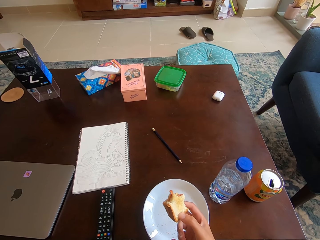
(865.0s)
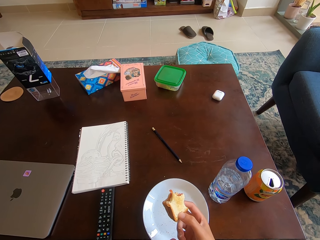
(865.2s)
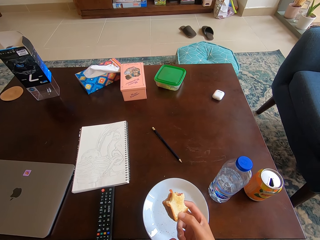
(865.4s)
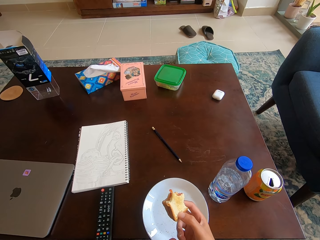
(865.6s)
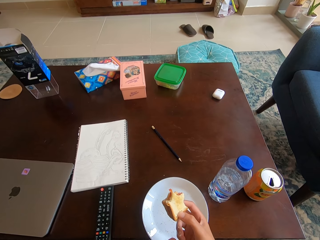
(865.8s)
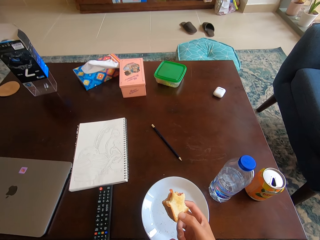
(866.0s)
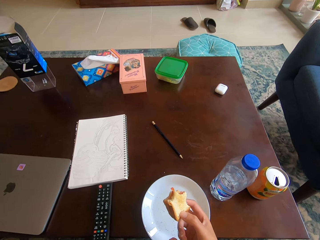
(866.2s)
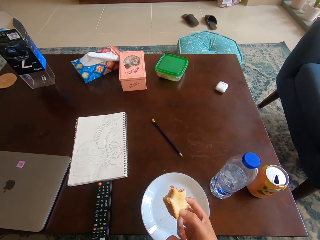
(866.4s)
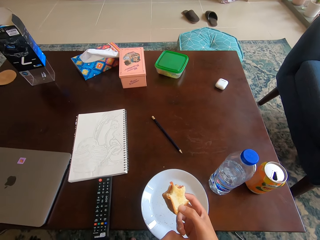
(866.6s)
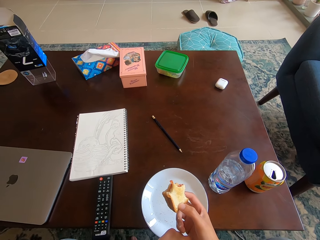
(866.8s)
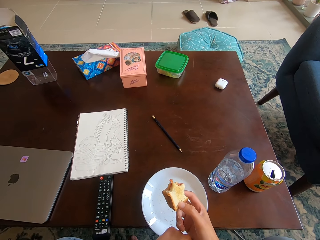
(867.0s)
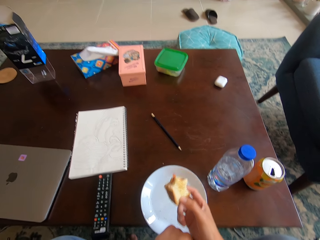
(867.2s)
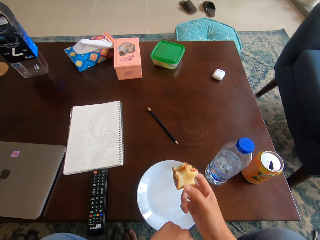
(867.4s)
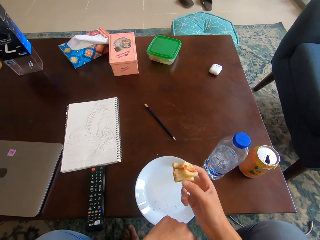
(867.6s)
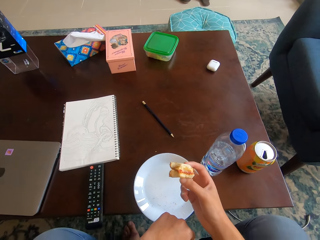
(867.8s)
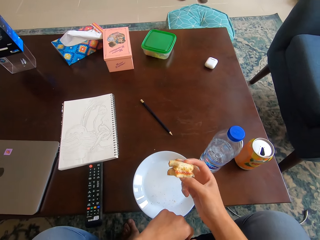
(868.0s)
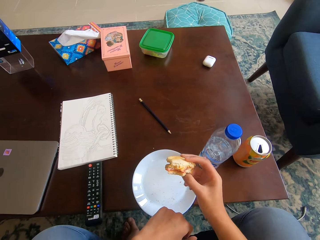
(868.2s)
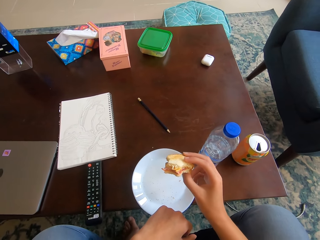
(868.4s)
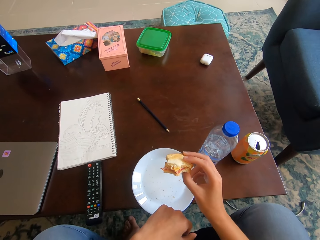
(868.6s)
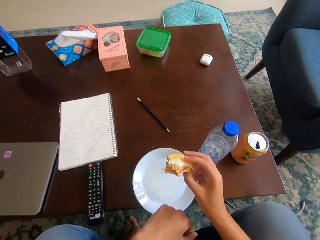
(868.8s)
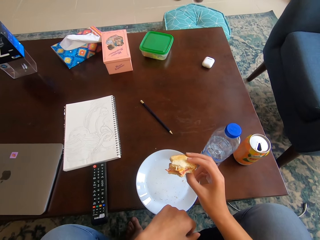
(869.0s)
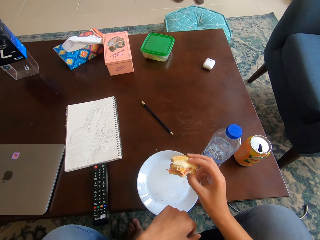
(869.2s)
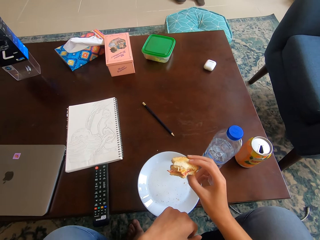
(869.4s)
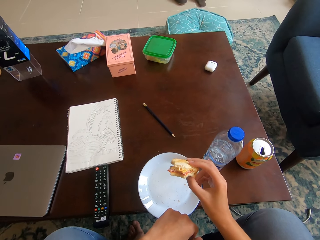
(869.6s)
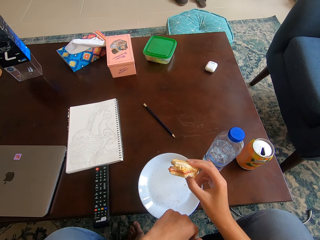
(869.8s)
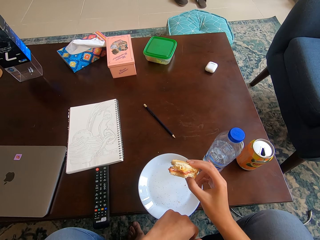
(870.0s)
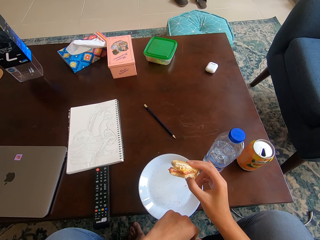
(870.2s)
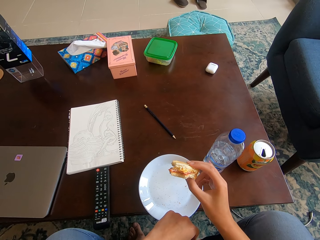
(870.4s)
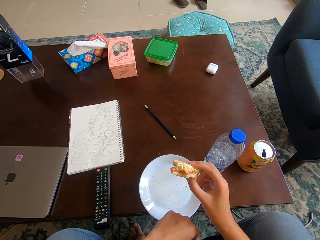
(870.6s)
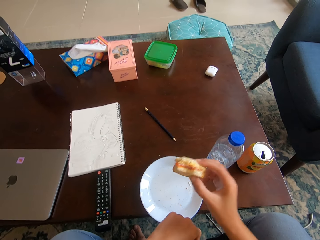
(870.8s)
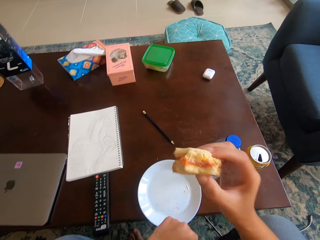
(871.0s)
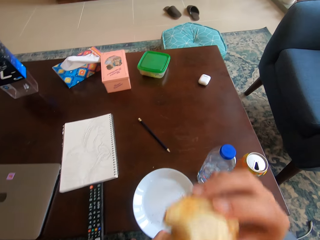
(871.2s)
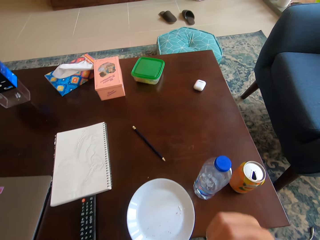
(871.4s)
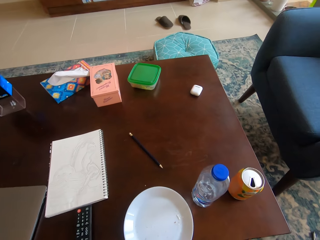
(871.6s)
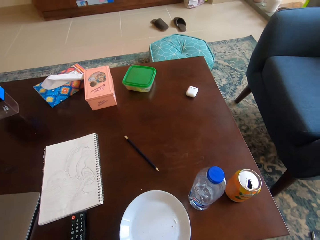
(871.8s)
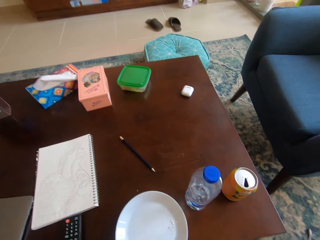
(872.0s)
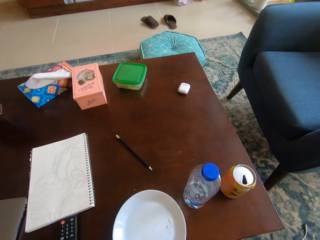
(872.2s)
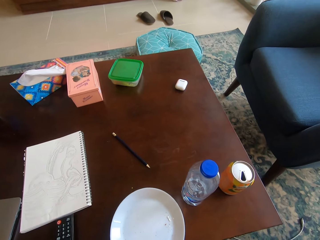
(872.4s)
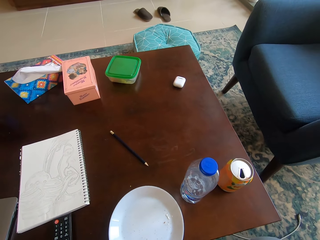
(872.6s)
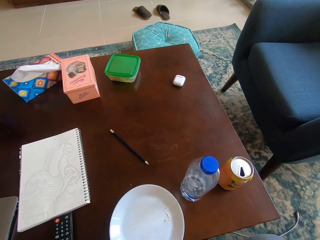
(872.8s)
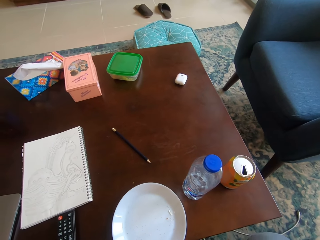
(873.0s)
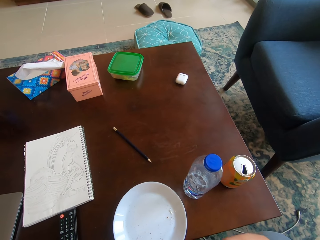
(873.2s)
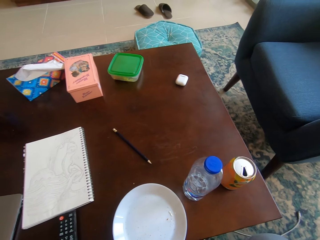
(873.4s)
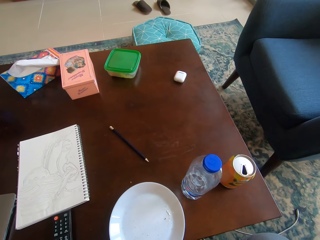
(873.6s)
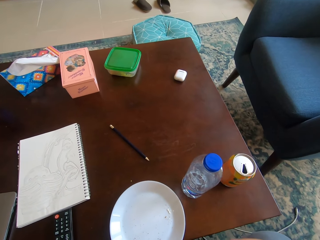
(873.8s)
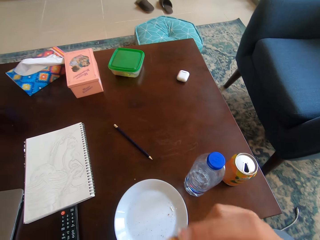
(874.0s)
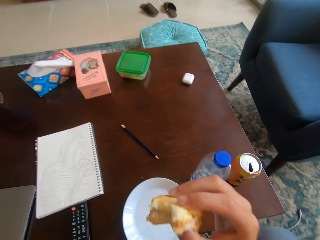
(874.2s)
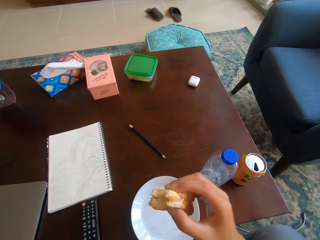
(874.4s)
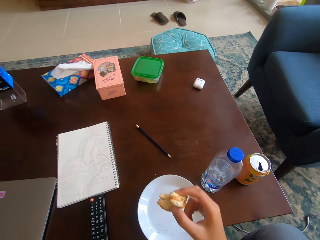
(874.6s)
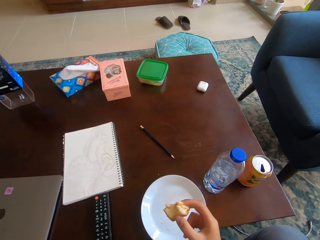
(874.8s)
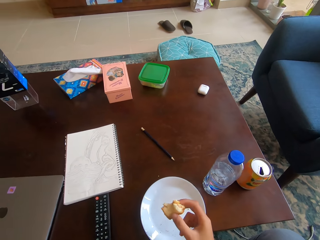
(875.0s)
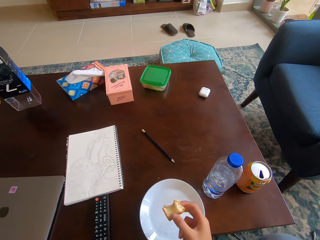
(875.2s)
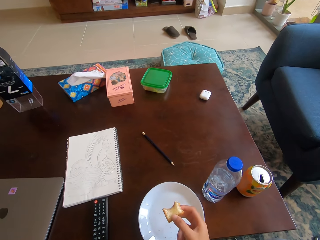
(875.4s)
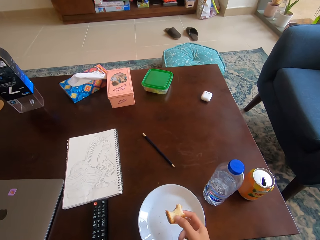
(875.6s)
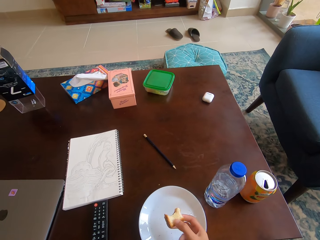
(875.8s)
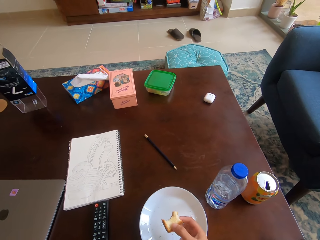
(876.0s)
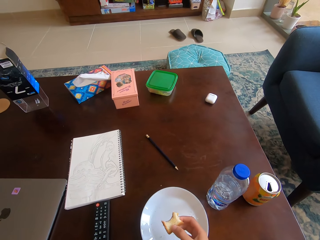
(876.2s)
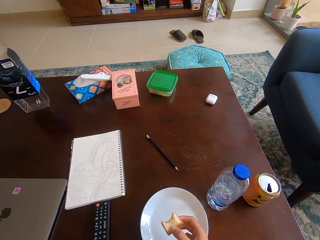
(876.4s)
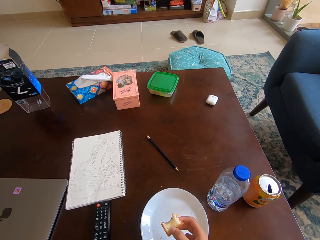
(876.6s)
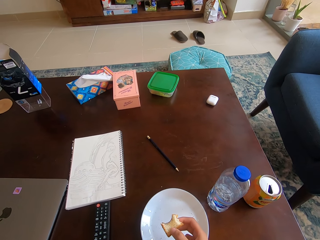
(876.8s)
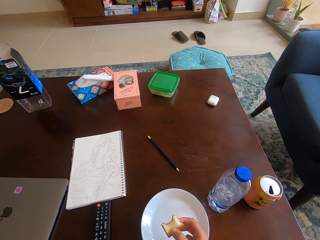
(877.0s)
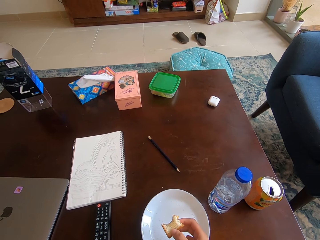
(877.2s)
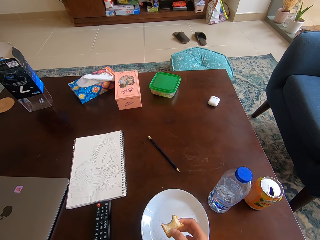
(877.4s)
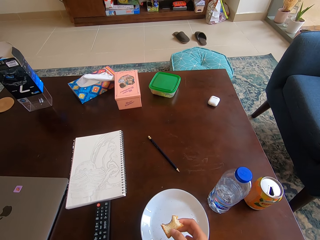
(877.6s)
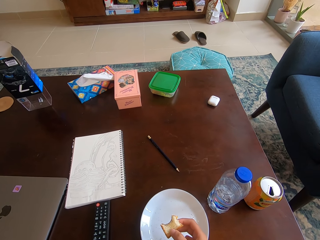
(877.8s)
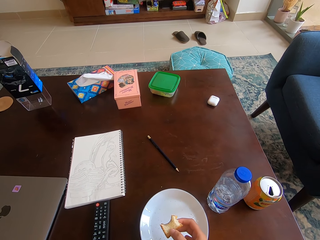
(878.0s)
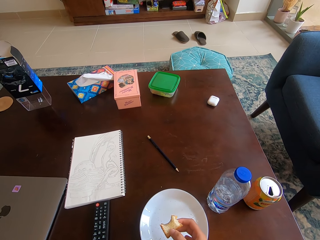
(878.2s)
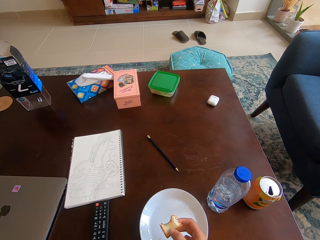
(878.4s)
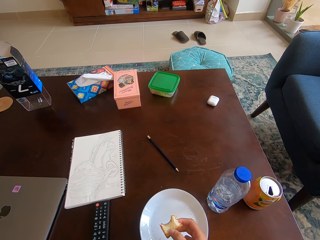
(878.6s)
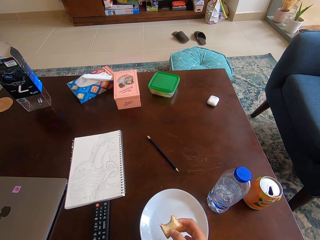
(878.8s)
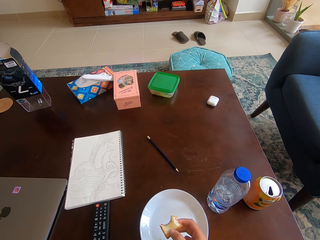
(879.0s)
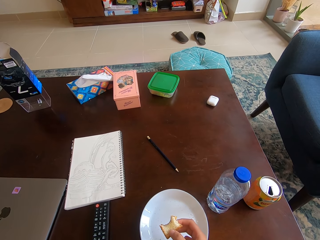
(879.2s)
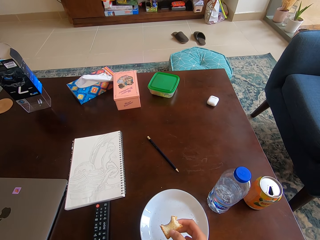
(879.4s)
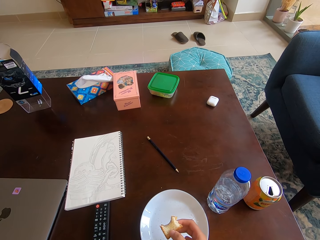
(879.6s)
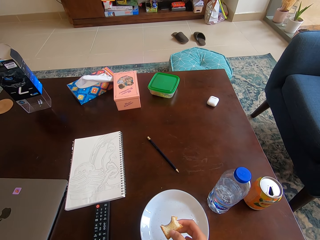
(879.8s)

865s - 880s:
The camera wearer visually inspects the sandwich in her right hand. She raises the sandwich toward her mouth with her right hand. She bites a piece of bread with the mouth. She holds the piece of bread with a hand. She looks around a room.

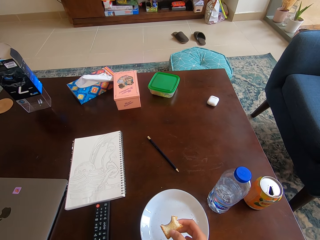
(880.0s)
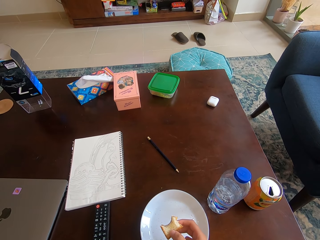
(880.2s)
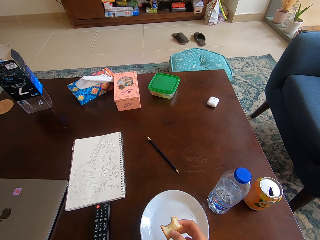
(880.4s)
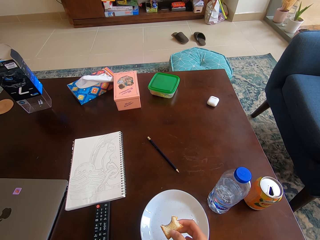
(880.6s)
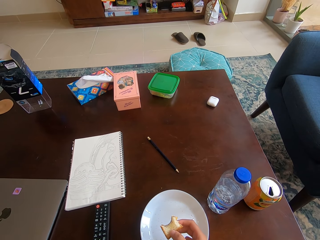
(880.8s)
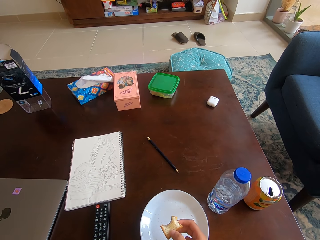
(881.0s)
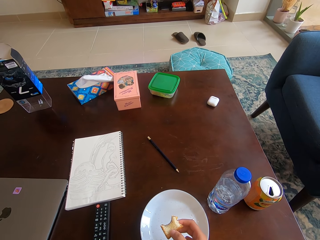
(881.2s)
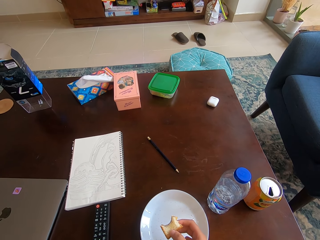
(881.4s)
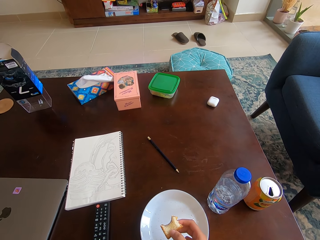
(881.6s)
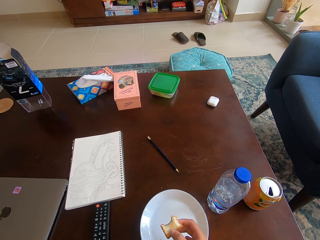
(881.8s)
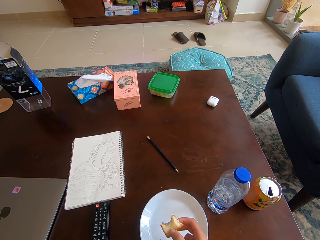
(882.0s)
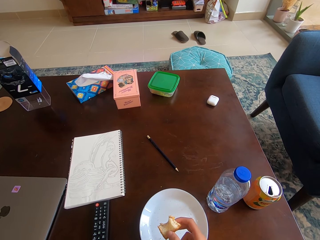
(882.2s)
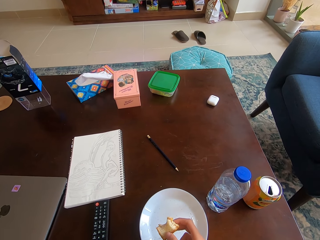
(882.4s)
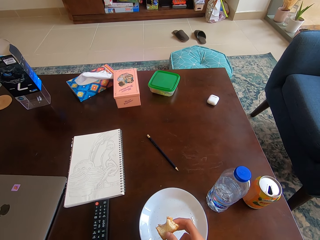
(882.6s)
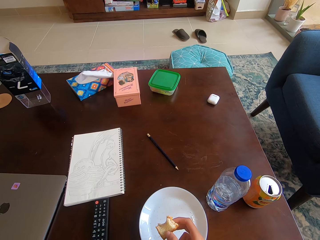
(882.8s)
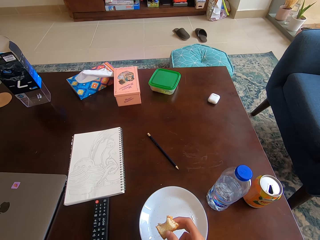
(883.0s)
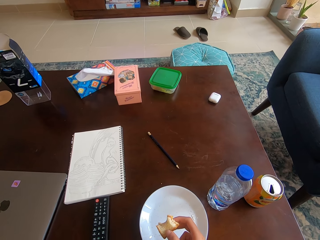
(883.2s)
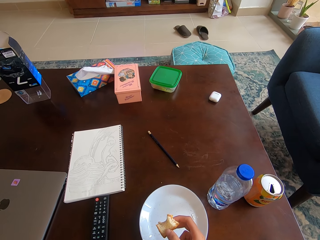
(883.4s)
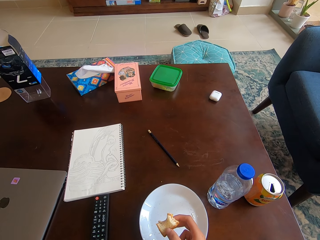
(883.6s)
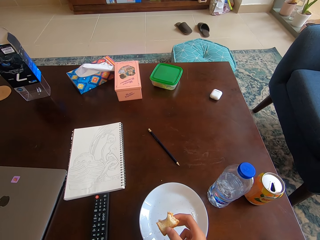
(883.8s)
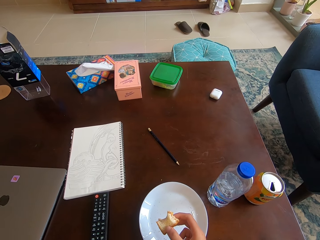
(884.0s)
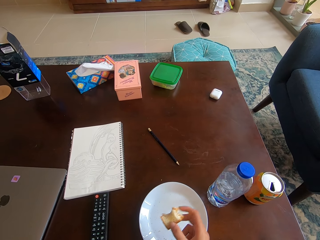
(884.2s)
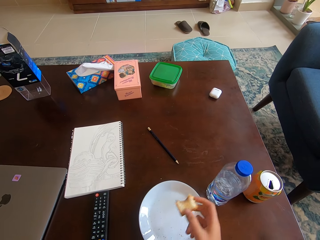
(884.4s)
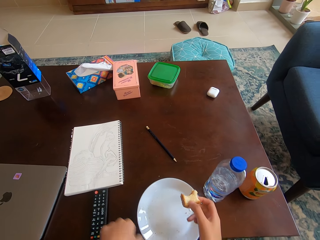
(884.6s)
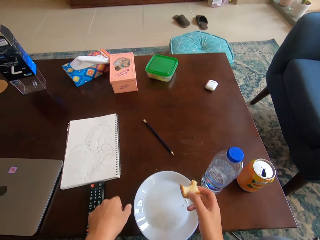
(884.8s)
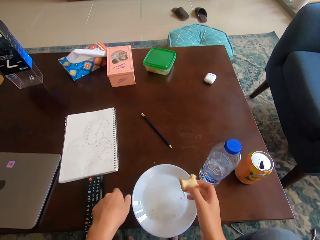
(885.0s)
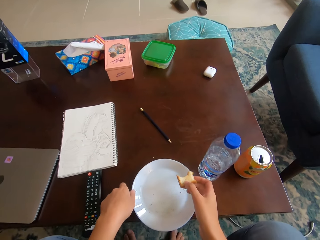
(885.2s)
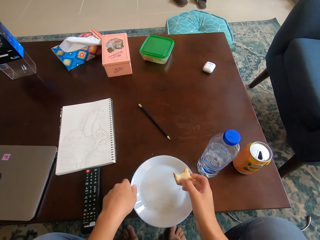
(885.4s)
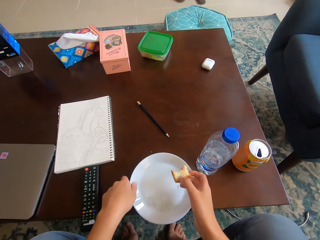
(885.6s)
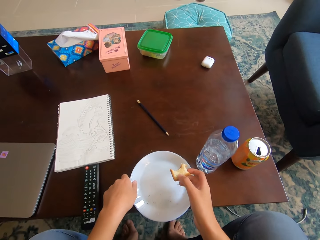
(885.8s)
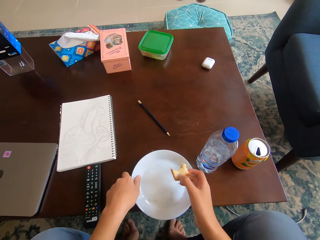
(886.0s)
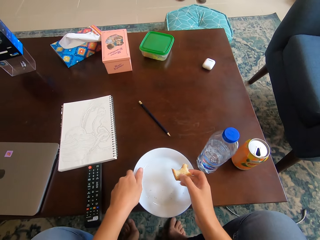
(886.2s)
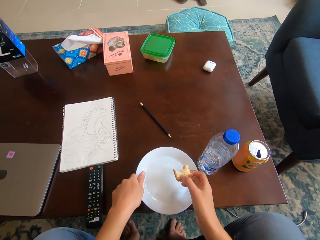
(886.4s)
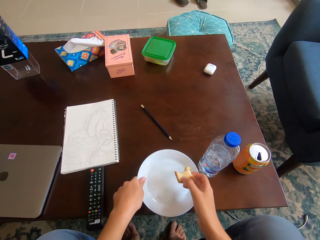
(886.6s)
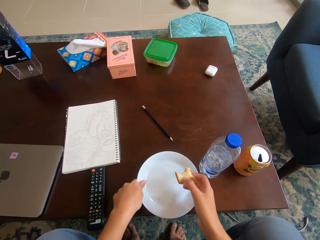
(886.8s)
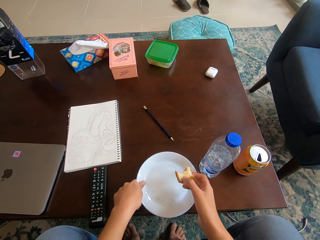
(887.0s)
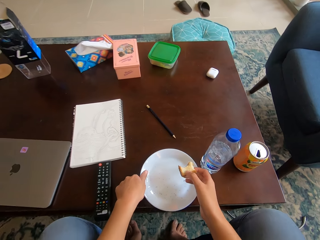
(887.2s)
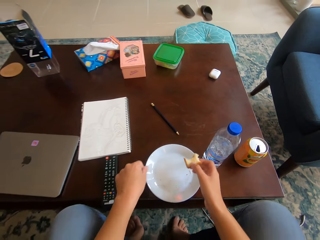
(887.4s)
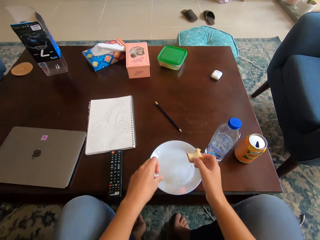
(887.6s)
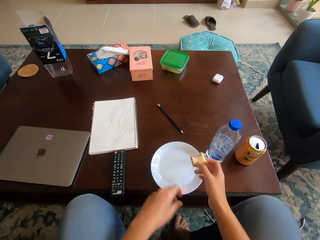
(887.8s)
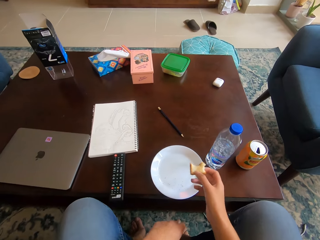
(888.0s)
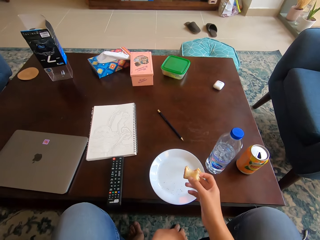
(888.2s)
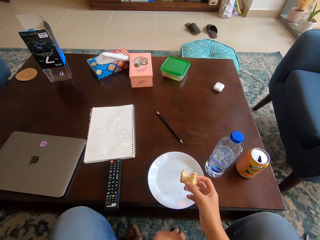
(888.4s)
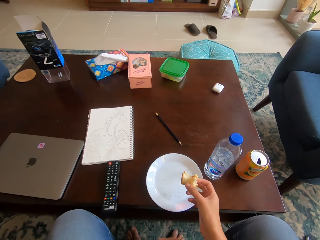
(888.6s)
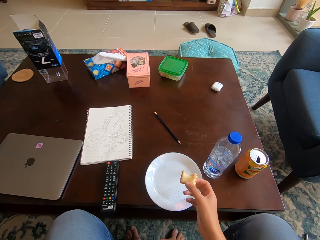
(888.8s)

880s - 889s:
The camera wearer adjusts a plate on the table with her left hand.
